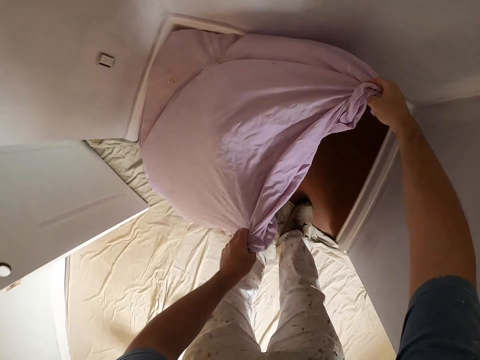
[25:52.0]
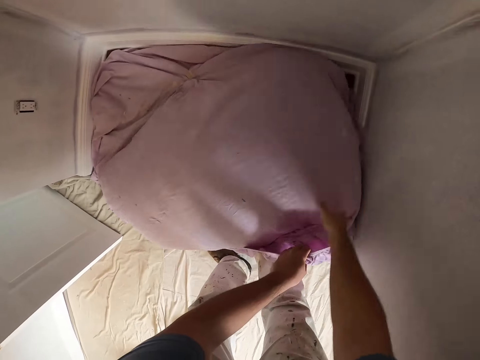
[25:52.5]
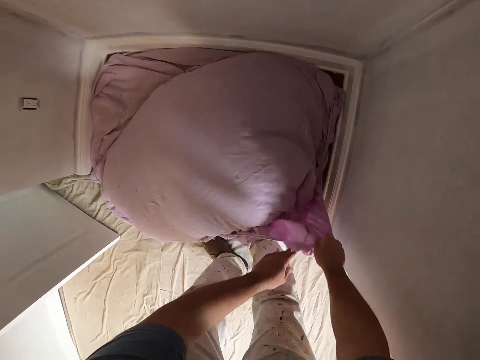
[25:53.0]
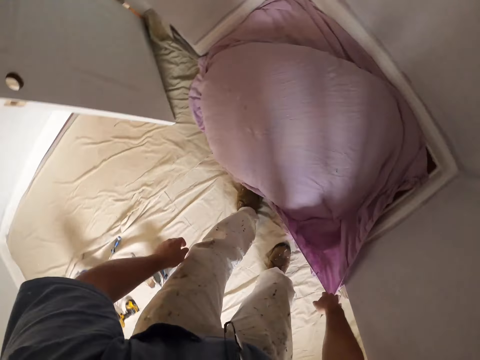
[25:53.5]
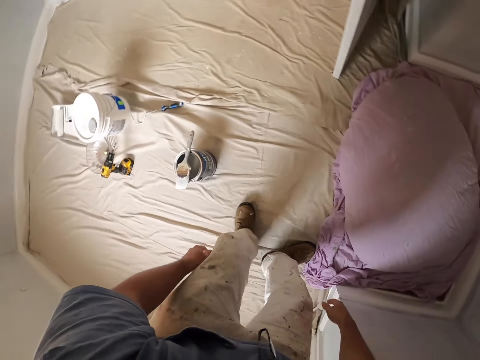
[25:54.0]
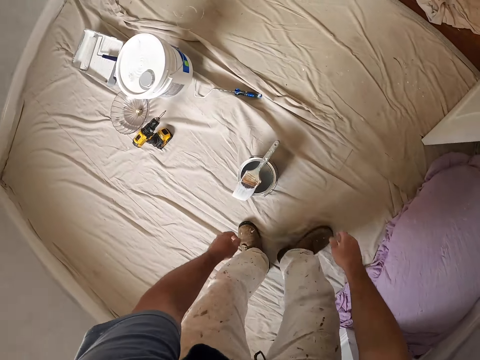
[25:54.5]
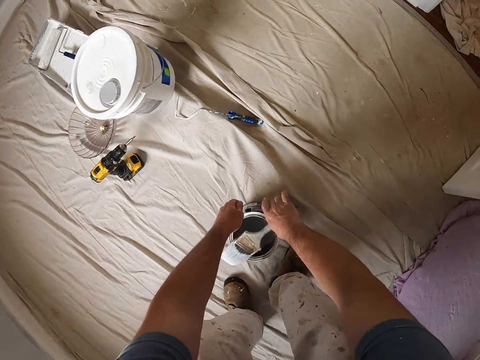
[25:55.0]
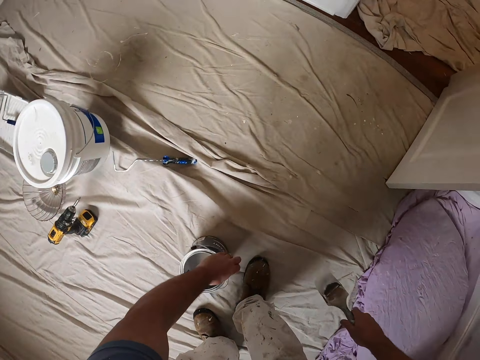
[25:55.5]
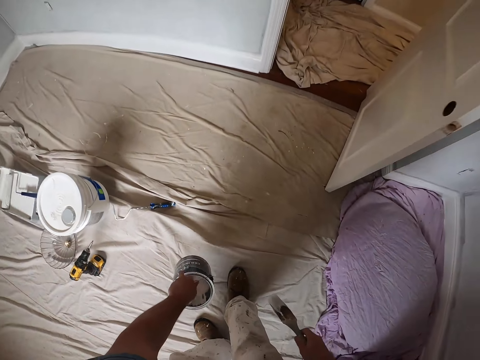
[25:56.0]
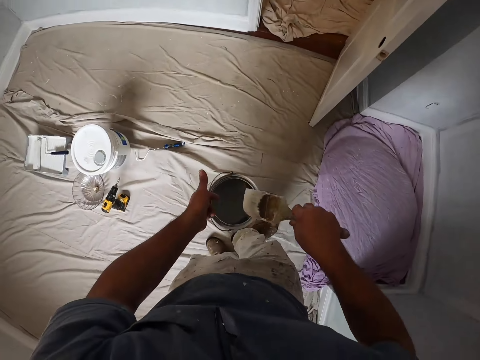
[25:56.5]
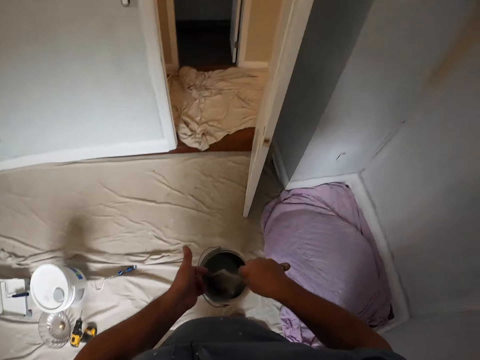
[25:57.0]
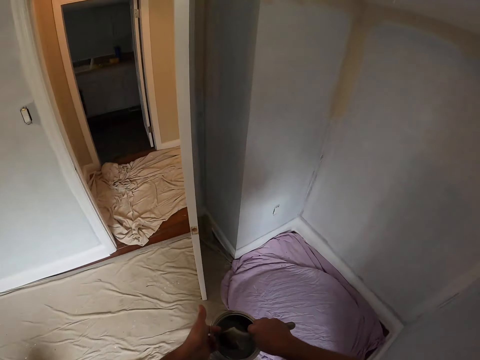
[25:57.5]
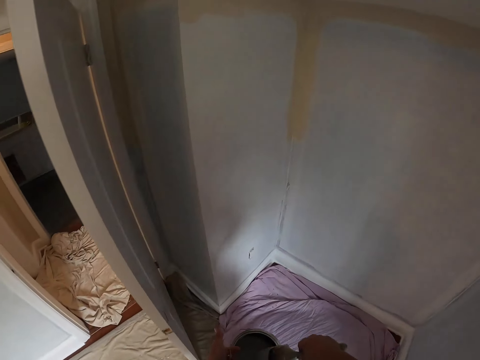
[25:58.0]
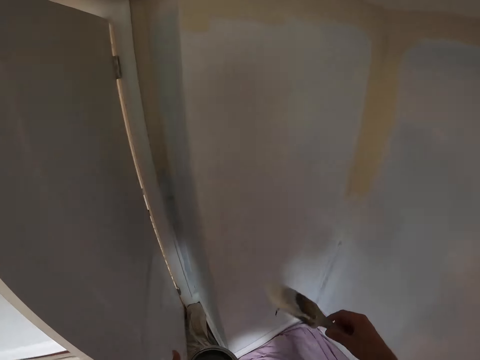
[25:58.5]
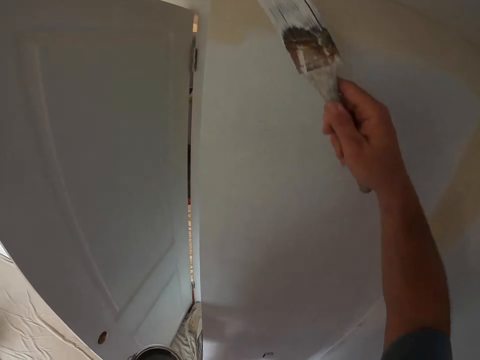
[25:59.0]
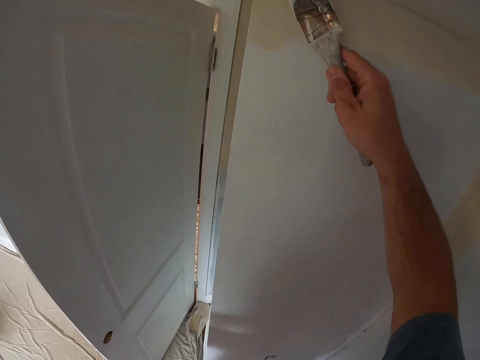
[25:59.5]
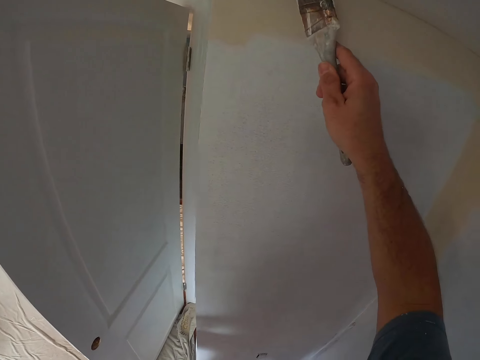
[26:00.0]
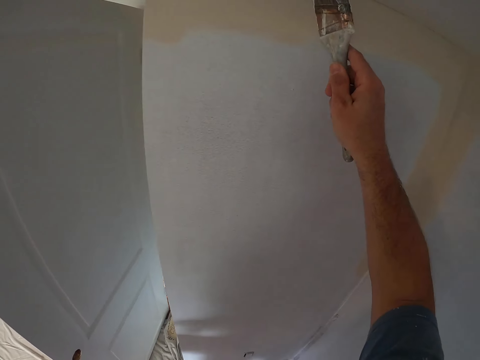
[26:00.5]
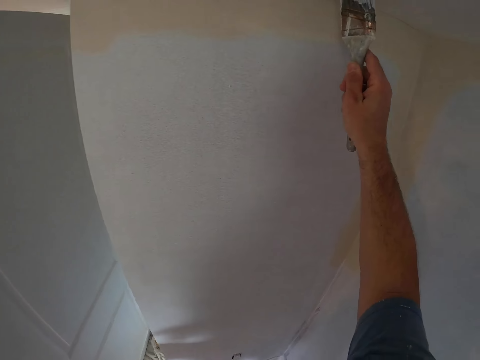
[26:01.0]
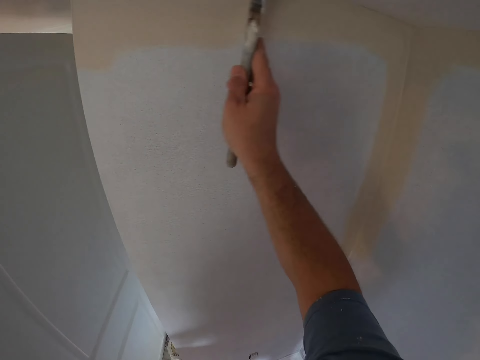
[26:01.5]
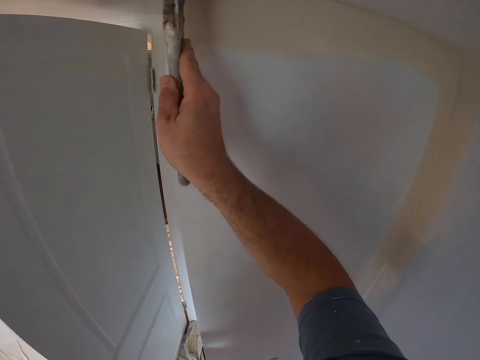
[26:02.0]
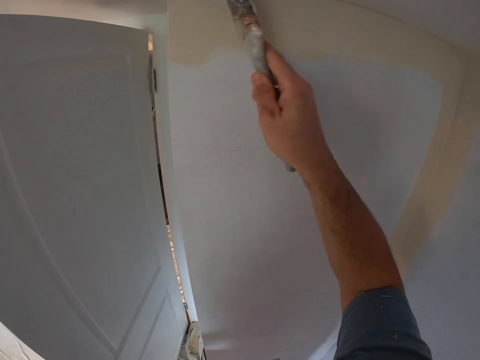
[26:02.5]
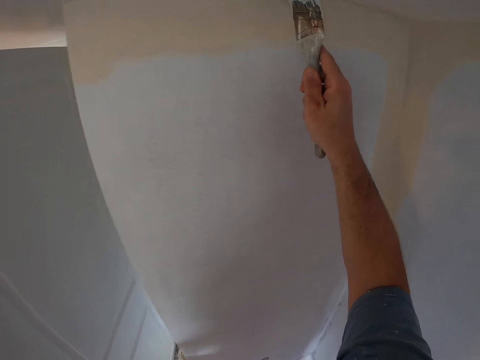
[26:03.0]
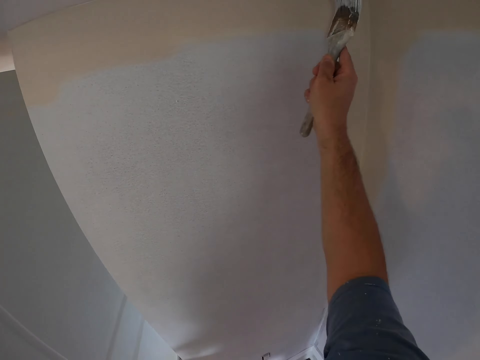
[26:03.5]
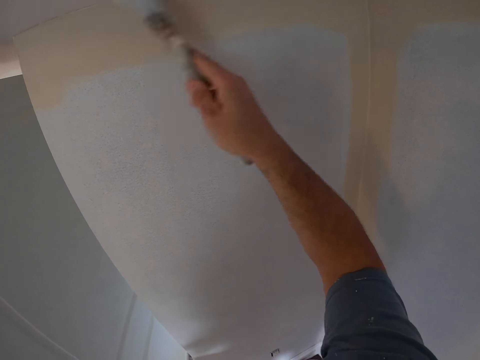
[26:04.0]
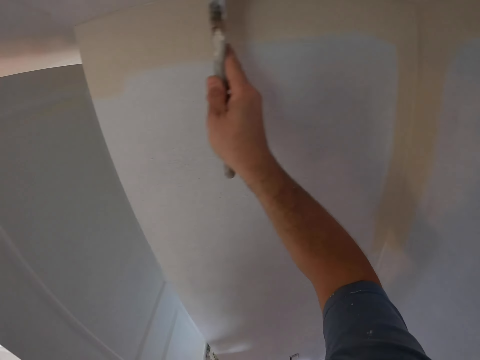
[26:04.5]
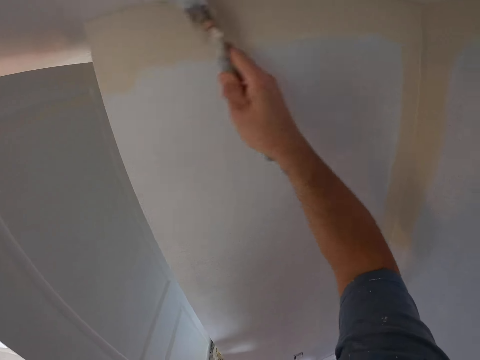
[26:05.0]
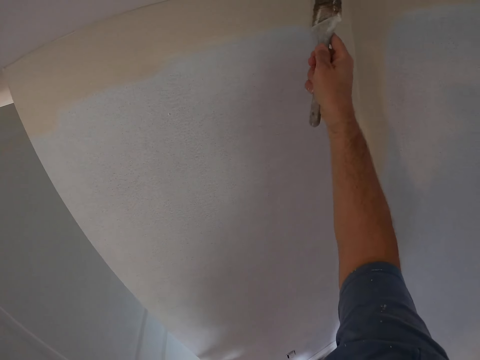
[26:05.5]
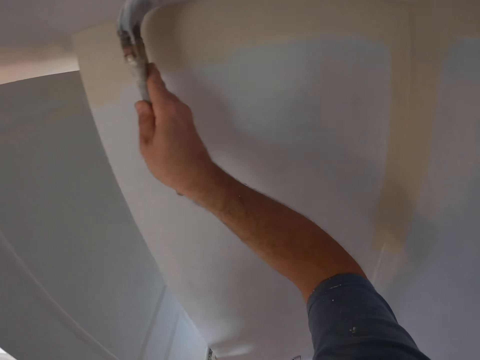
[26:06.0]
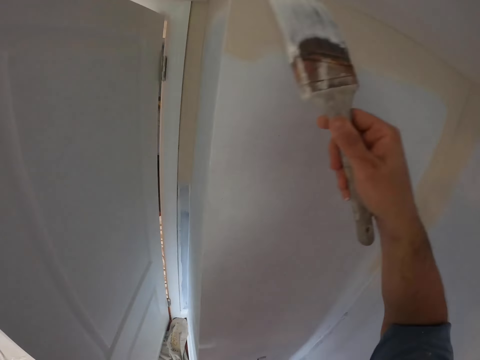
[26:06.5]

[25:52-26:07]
The camera wearer puts the cloth down. They pick up the paint brush. They pick up the paint can or container. They dip the brush in the paint. They paint the ceiling.

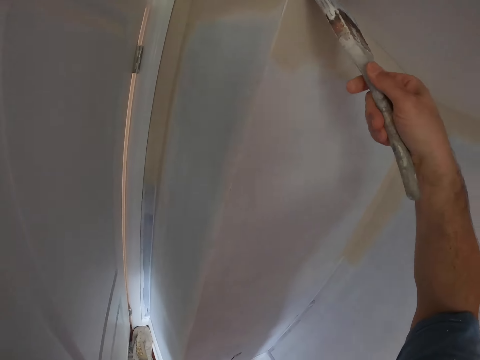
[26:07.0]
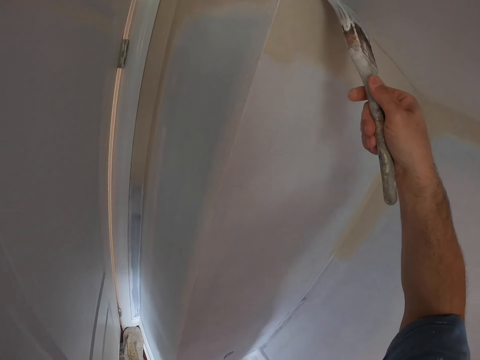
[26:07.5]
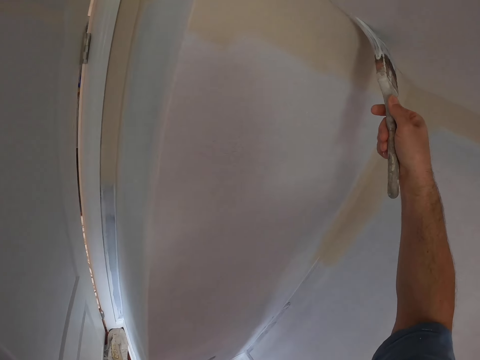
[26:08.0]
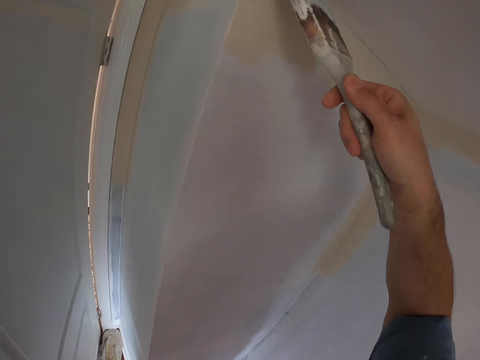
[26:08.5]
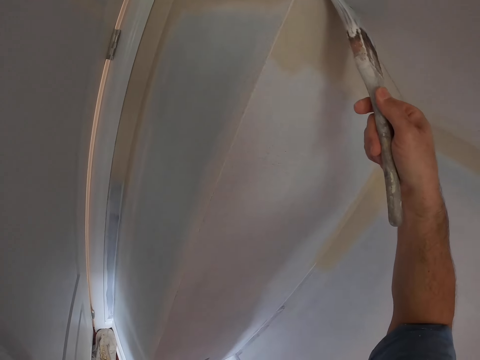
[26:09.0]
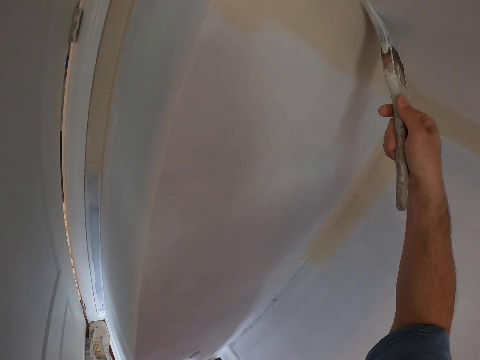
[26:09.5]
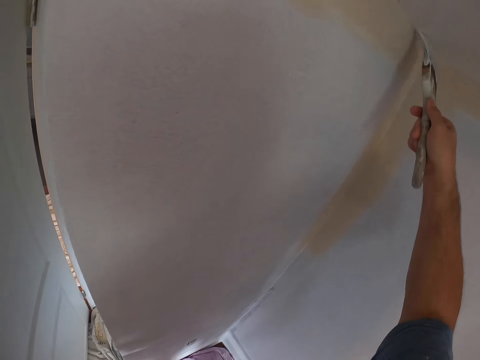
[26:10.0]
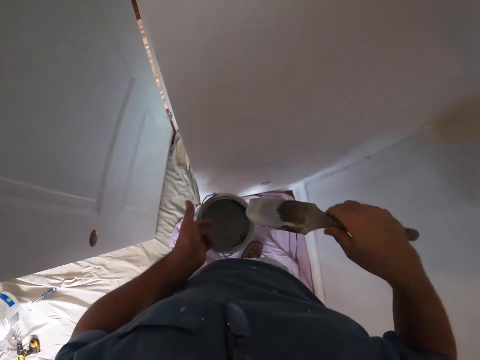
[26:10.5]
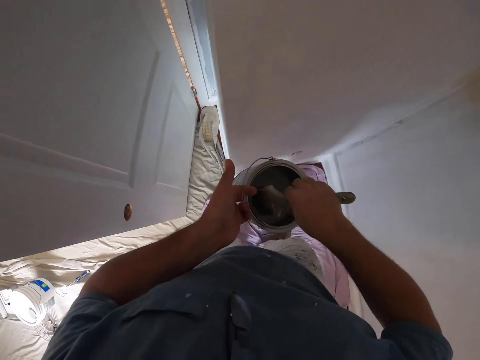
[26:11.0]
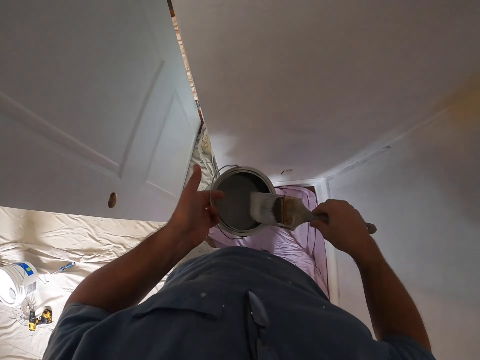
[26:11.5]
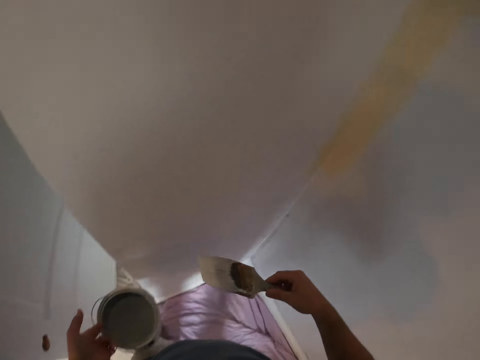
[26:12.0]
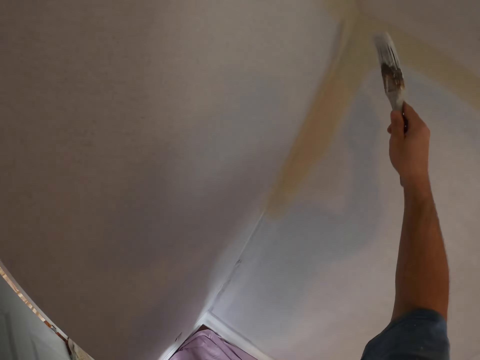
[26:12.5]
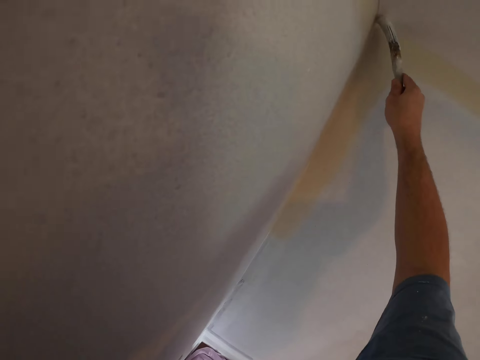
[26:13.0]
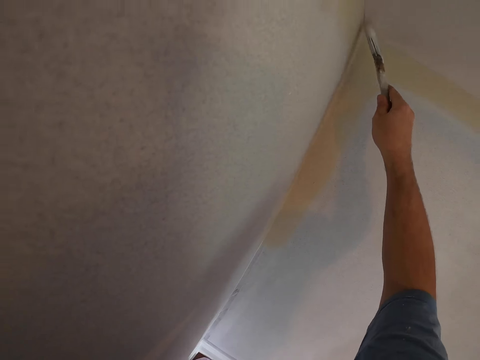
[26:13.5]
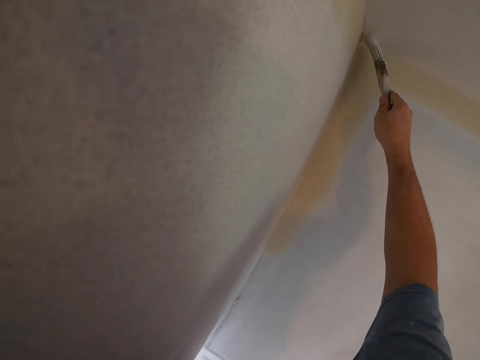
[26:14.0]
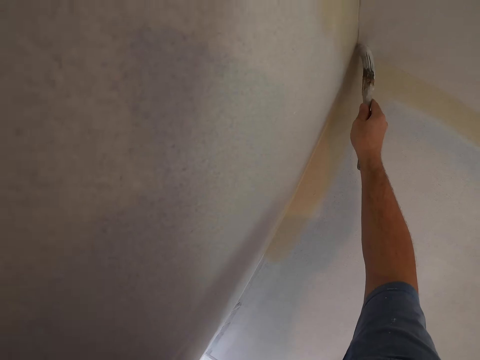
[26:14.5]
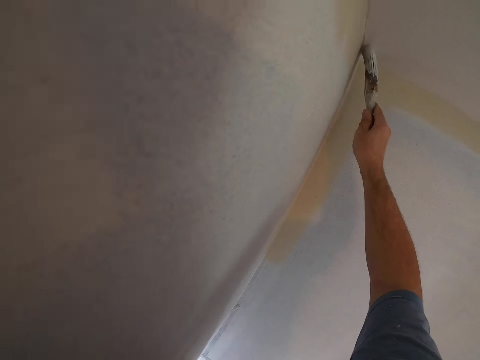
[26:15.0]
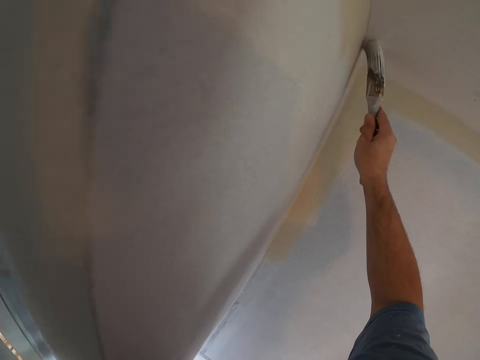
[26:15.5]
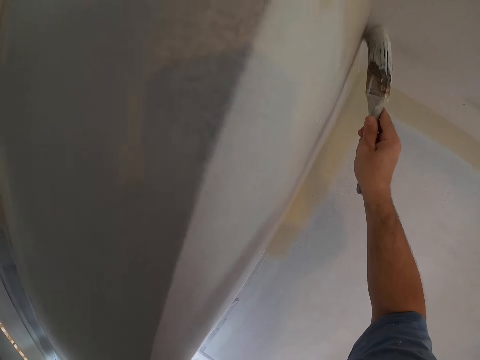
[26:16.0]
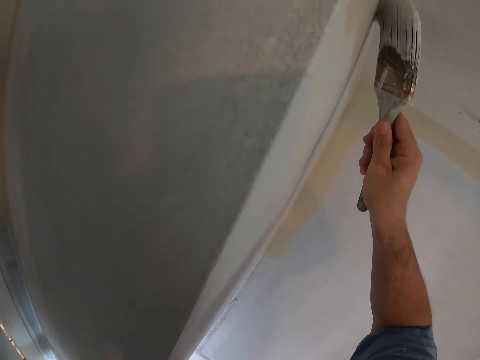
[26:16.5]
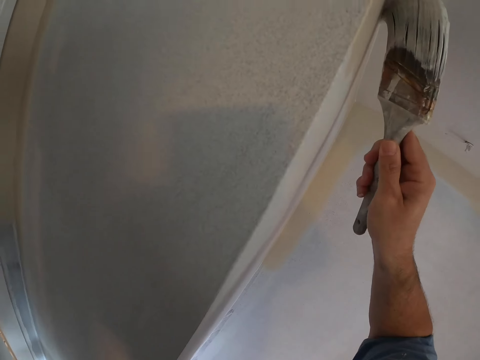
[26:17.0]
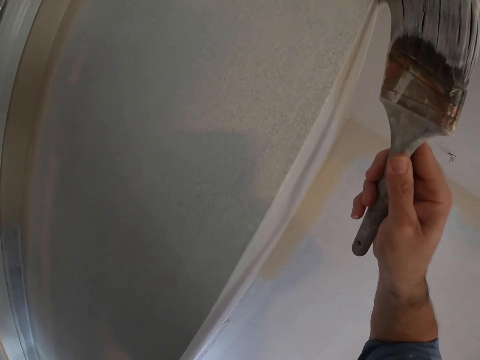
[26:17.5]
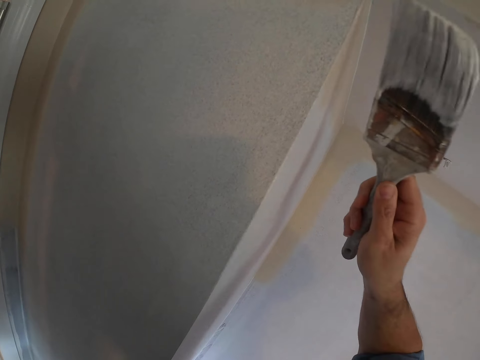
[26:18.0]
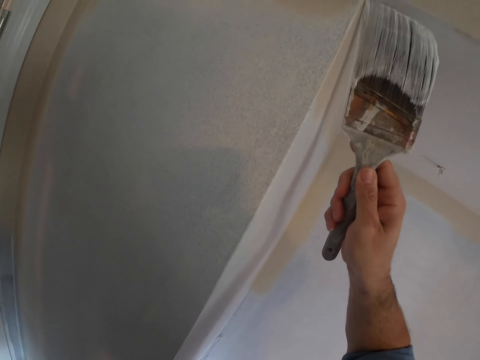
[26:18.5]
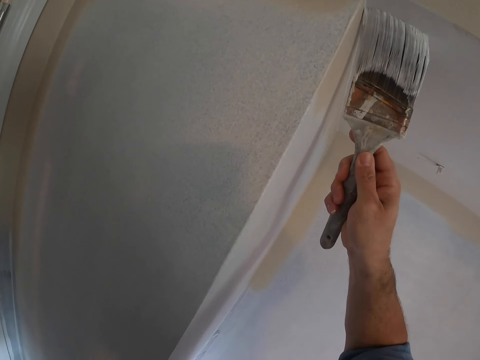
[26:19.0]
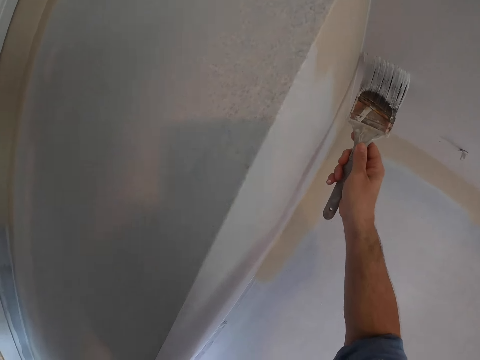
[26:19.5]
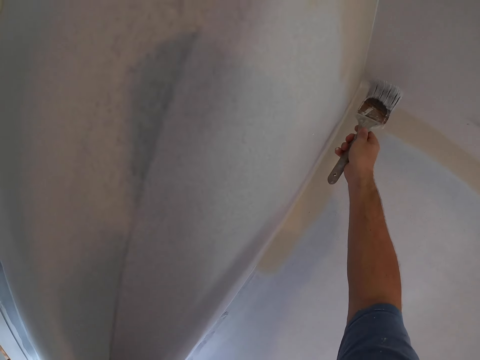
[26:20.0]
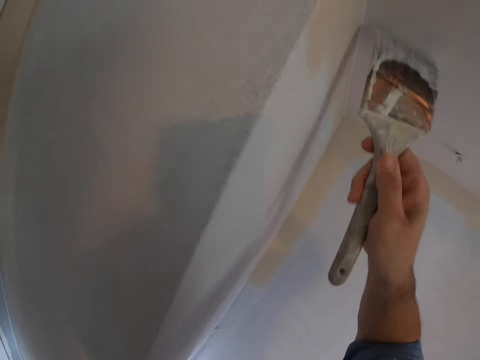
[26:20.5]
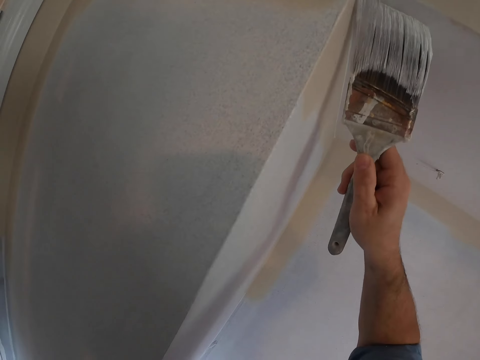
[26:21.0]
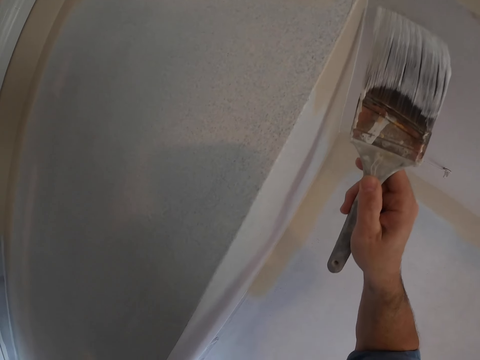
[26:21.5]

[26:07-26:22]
The camera wearer dips the brush in the paint. They rub the brush on the container. They paint the ceiling.
